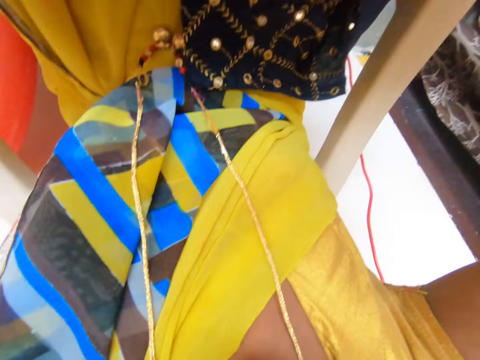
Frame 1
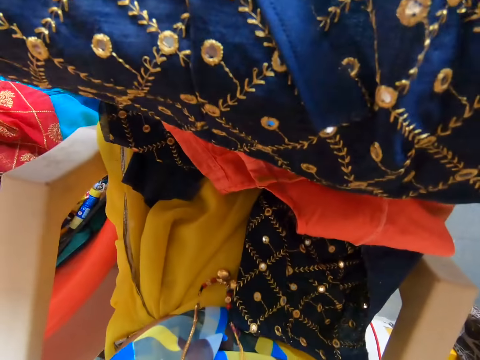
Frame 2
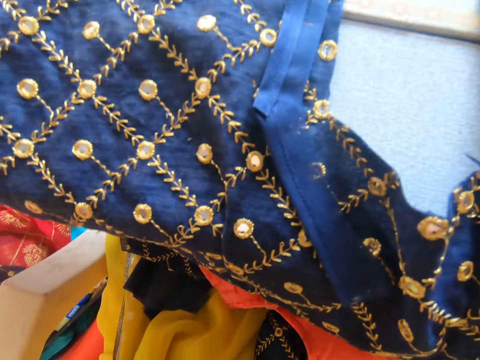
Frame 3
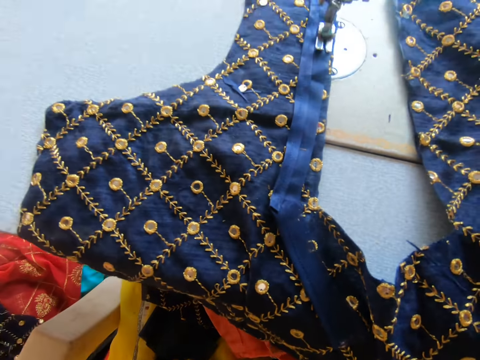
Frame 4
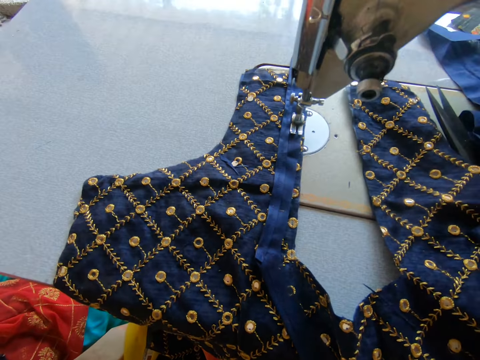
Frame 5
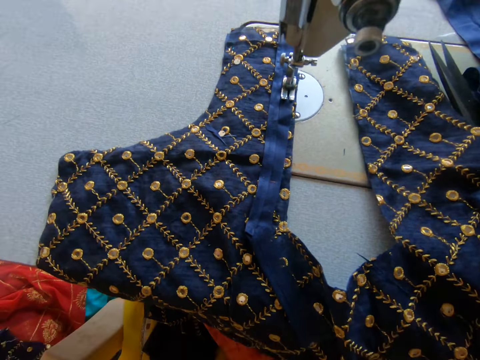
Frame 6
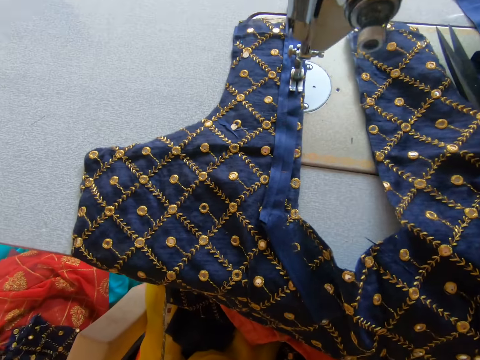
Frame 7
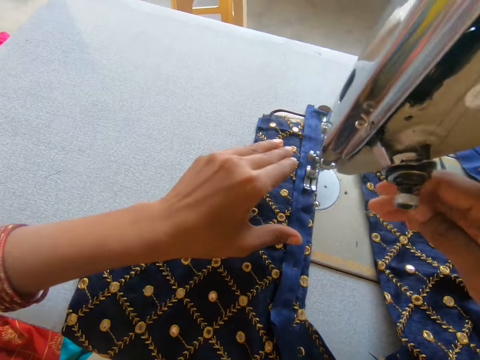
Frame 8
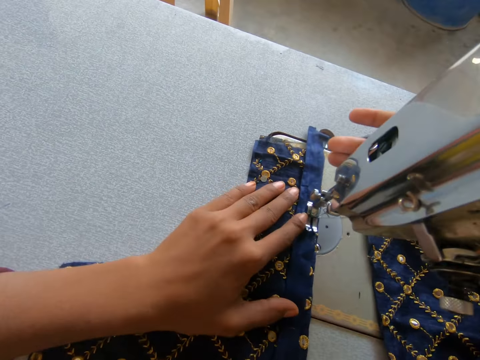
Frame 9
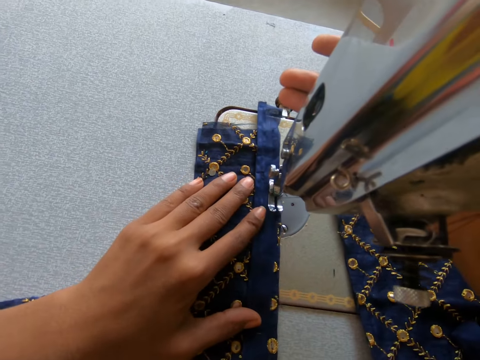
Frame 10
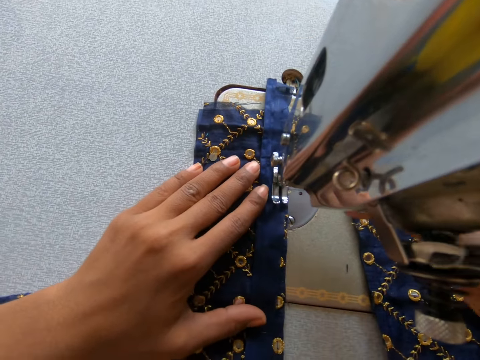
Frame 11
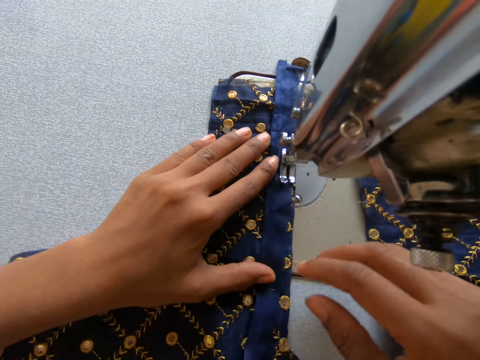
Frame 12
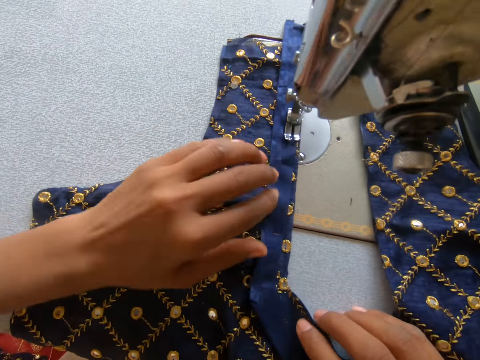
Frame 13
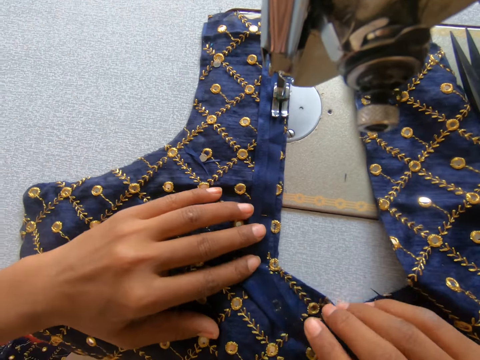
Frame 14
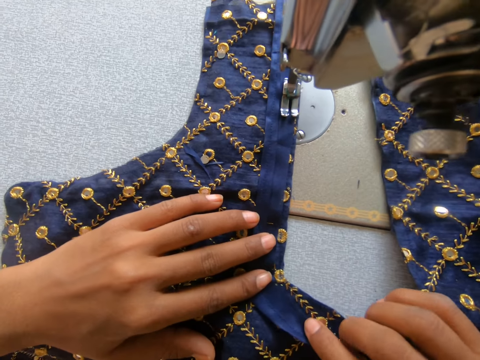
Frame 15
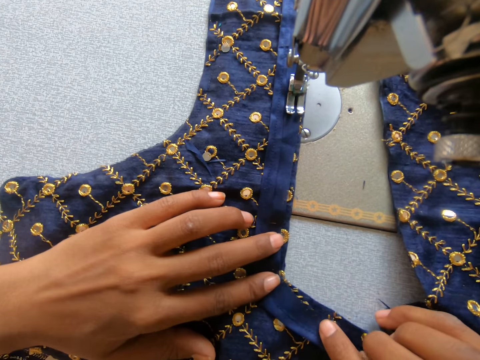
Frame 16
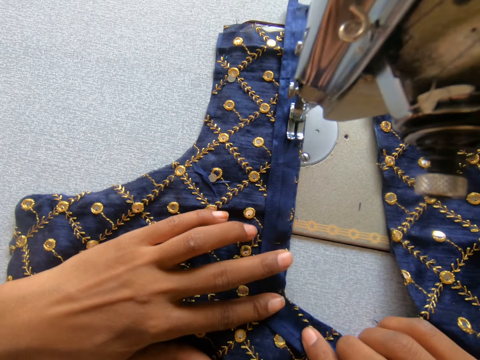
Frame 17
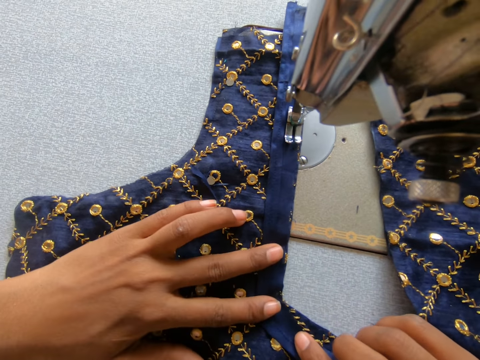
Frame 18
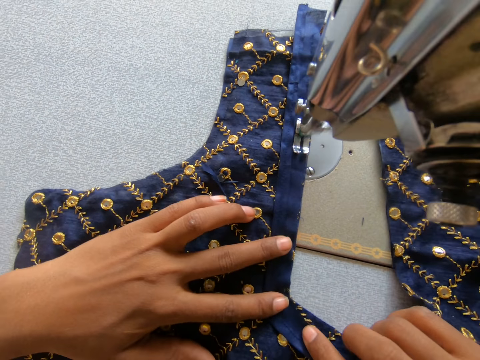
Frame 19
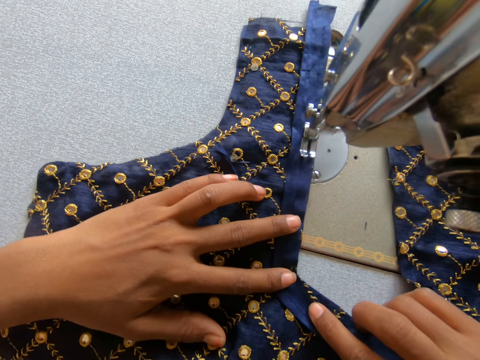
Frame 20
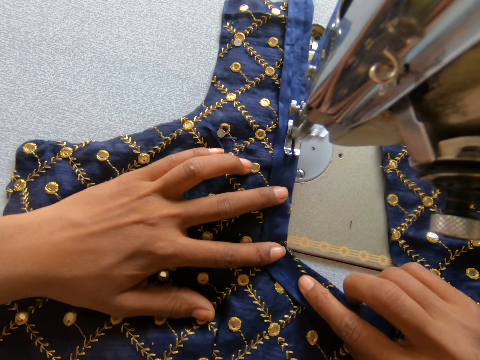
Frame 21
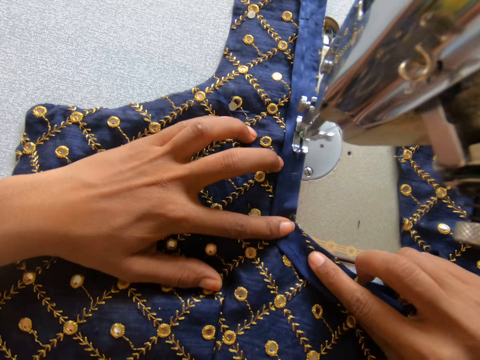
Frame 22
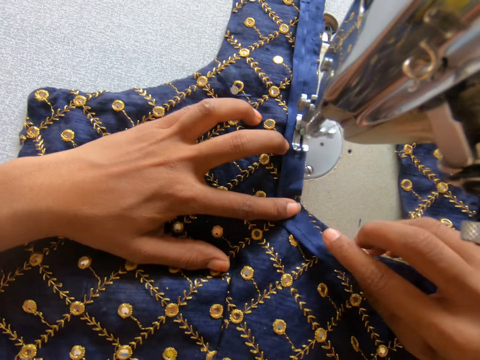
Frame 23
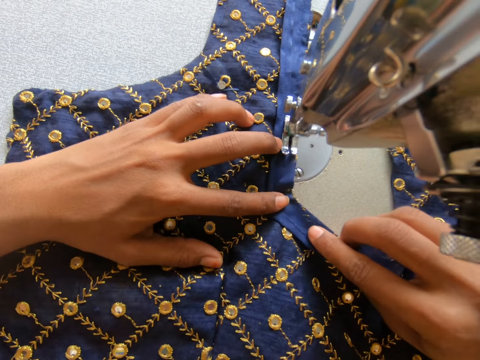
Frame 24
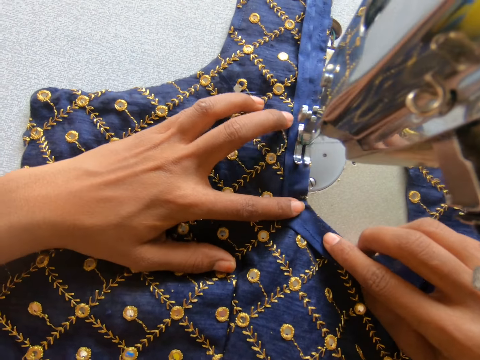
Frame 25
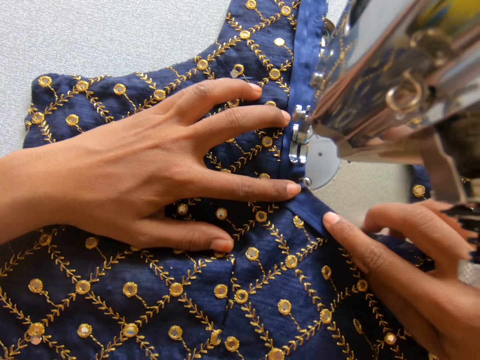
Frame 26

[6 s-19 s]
The camera wearer fixes the camera. She places her hand on the sewing machine. She adjusts the machine. She pulls the presser bar lifter upwards. She sews the cloth. She knits the cloth. She adjusts the cloth and holds the cloth. She knits the cloth. She sews the cloth.

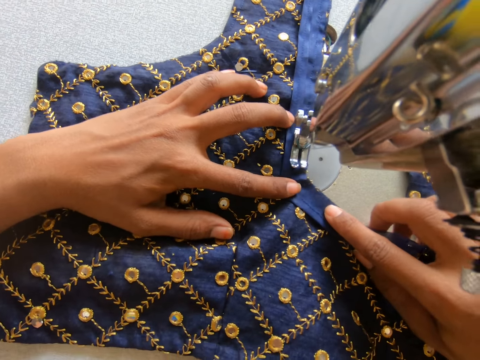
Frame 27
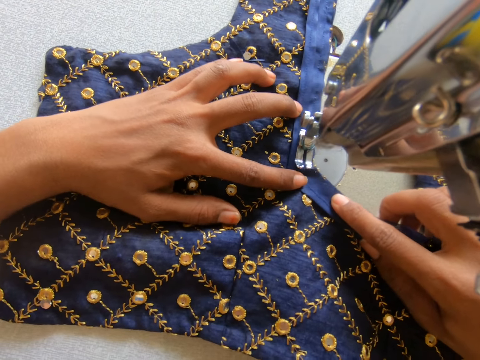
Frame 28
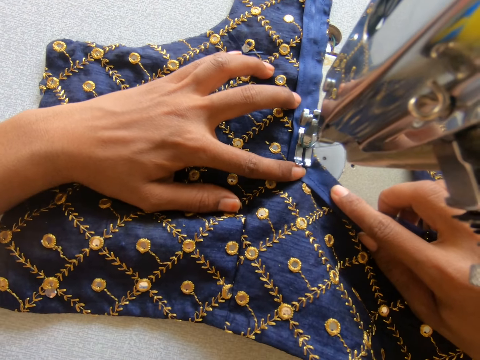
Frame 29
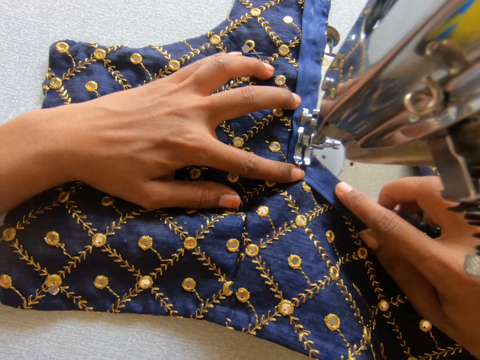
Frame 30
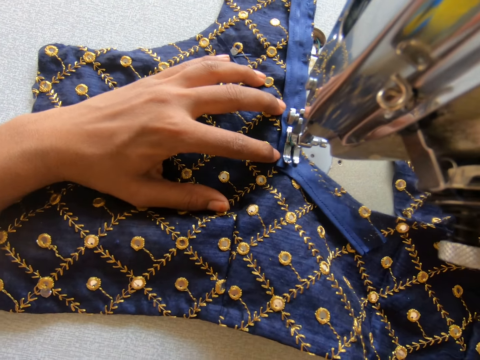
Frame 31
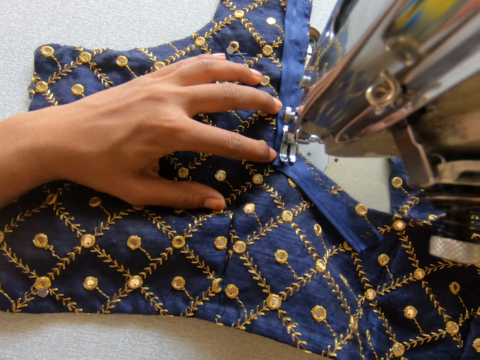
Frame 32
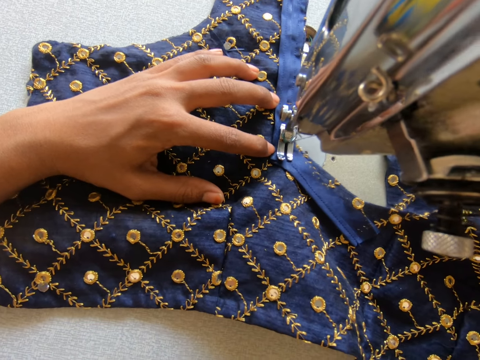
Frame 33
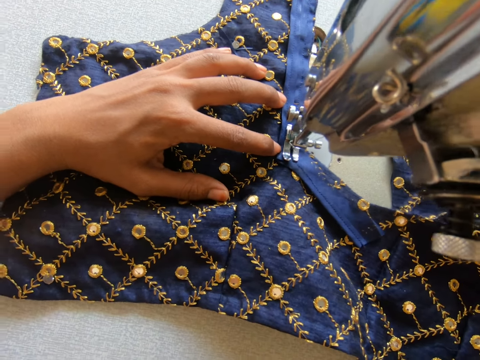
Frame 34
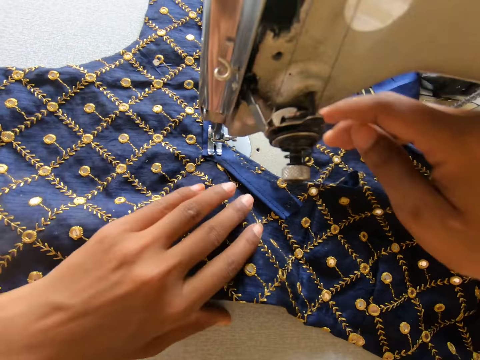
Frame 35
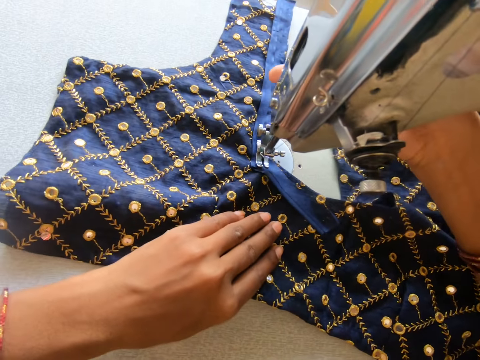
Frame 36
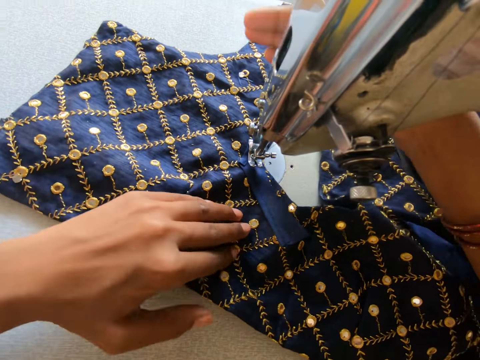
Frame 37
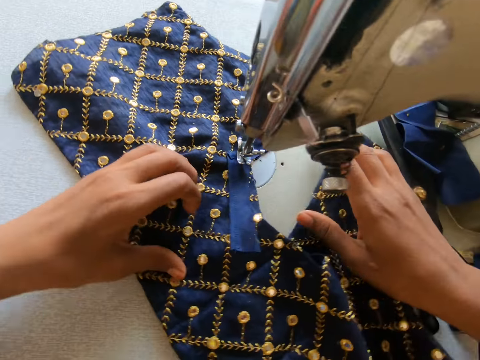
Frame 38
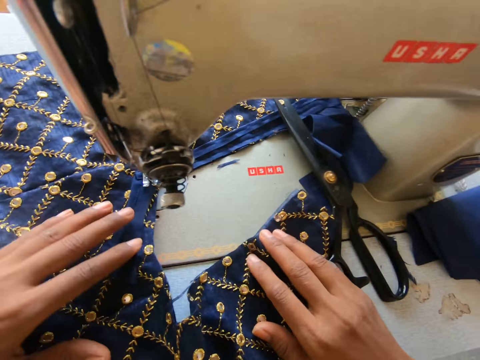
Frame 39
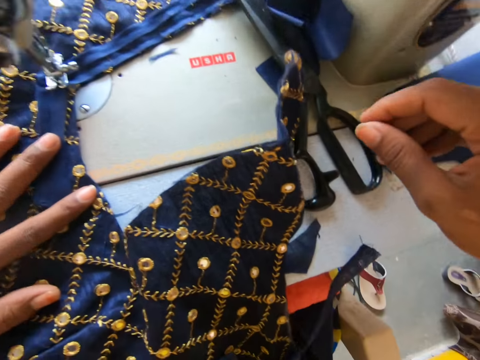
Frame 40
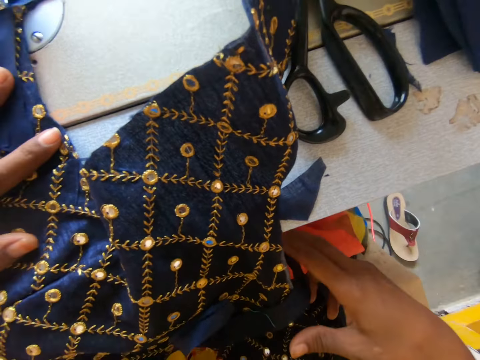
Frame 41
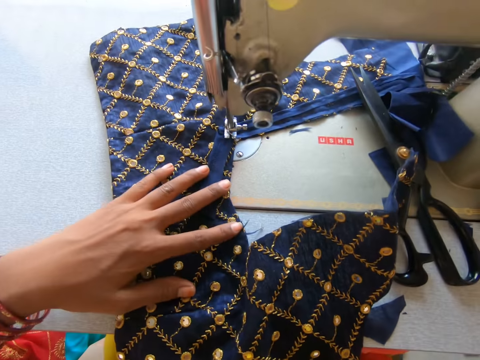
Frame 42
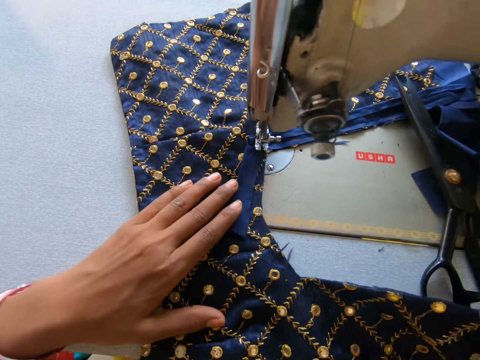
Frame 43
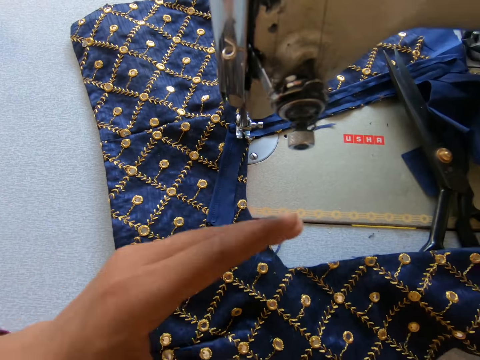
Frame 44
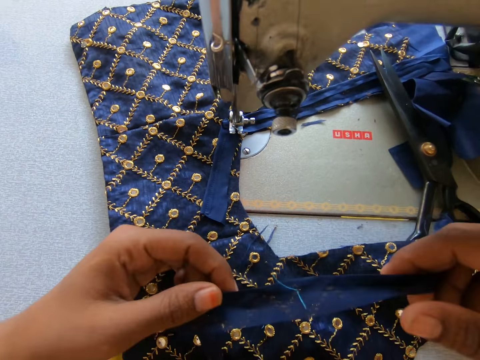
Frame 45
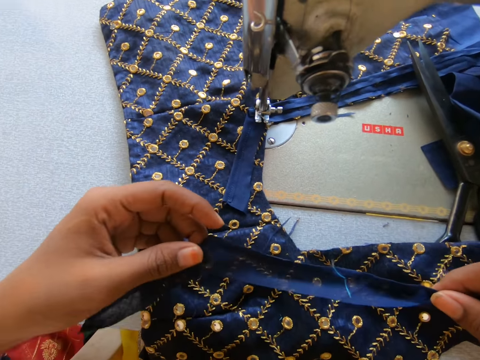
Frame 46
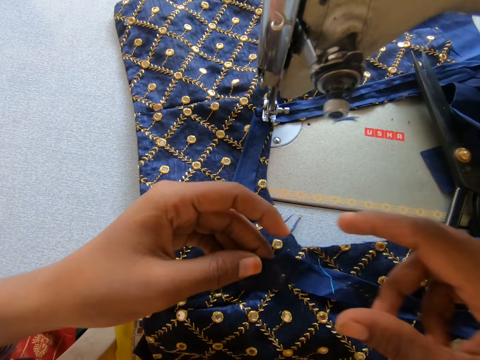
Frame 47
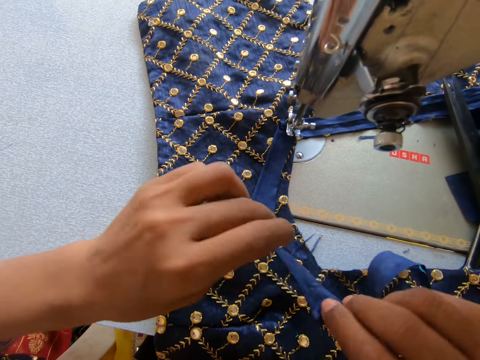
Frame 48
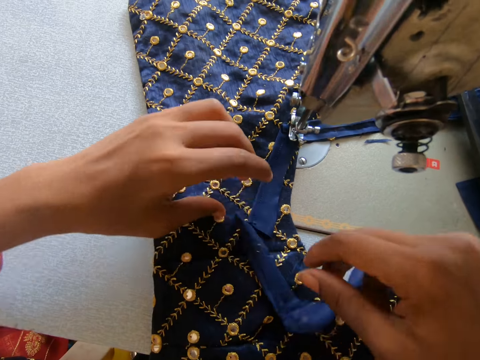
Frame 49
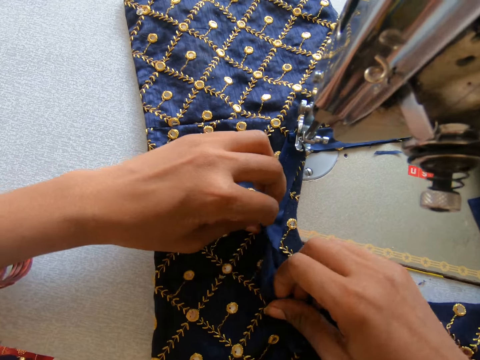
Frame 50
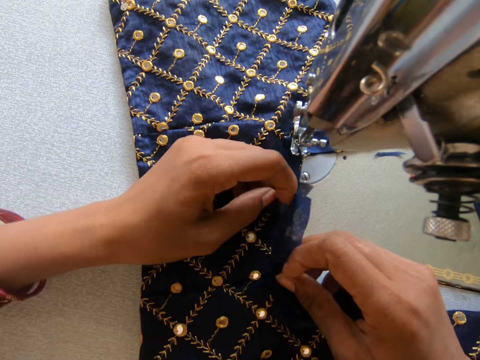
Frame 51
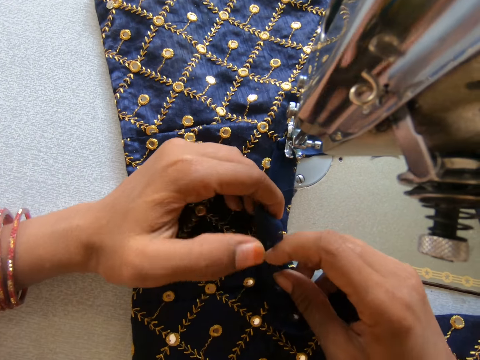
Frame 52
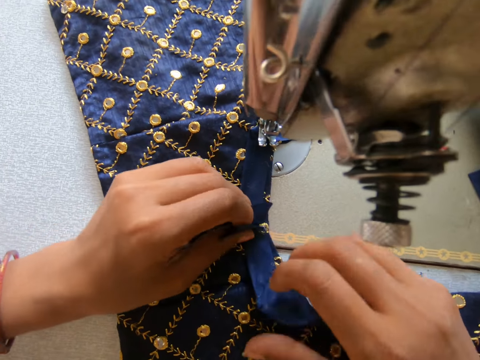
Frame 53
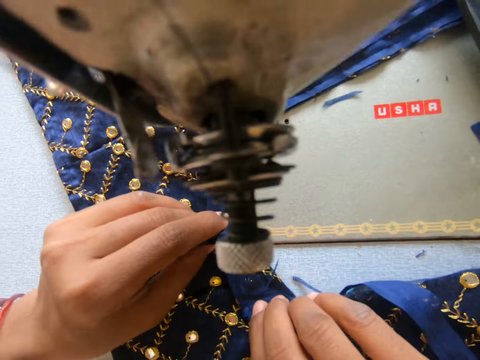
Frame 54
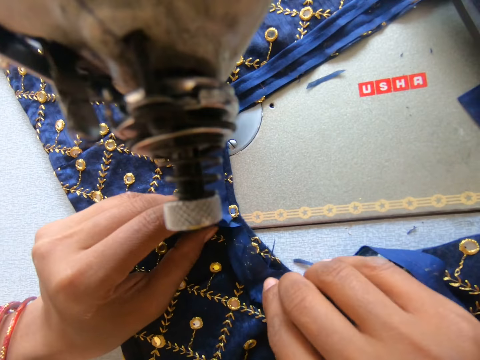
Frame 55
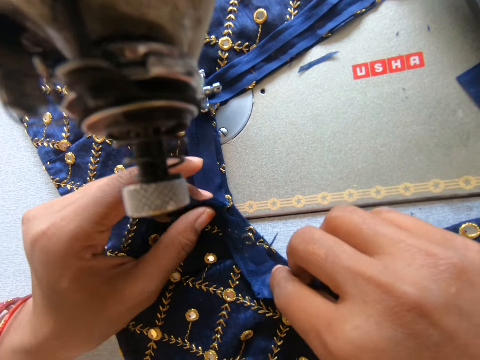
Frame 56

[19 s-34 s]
The camera wearer pulls the presser bar lifter upwards. She sews the cloth. She pulls the presser bar lifter upwards. She adjusts a machine. She knits the cloth. She turns the cloth. She holds a piece of cloth on her cloth. She straightens the piece of cloth. She joins the piece of the cloth with a sewn cloth.
